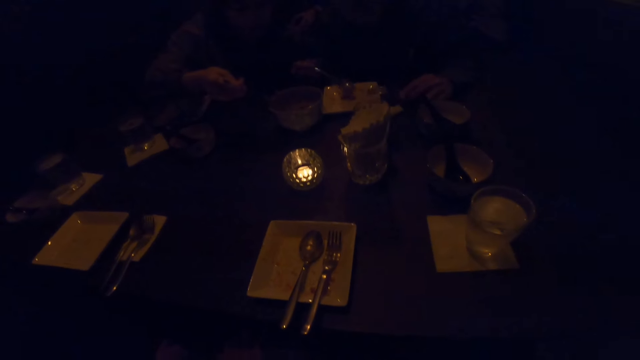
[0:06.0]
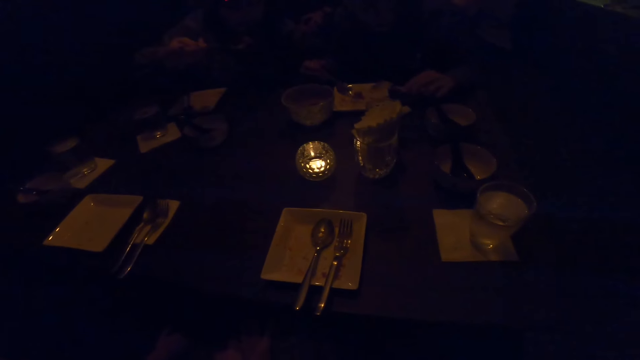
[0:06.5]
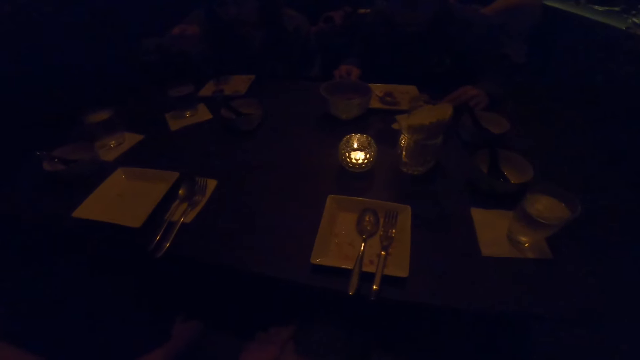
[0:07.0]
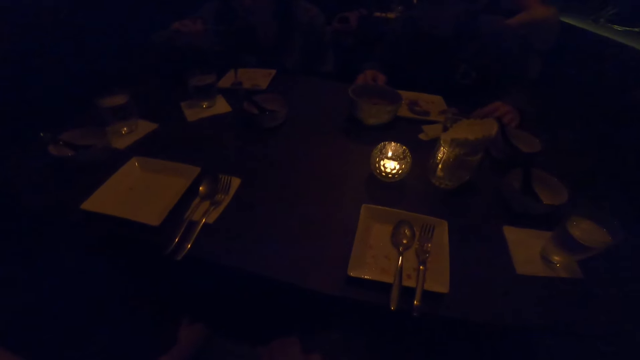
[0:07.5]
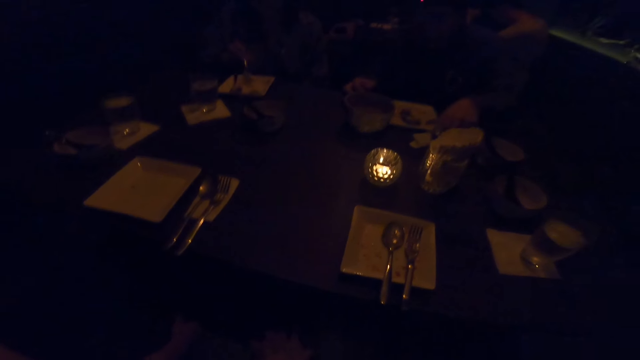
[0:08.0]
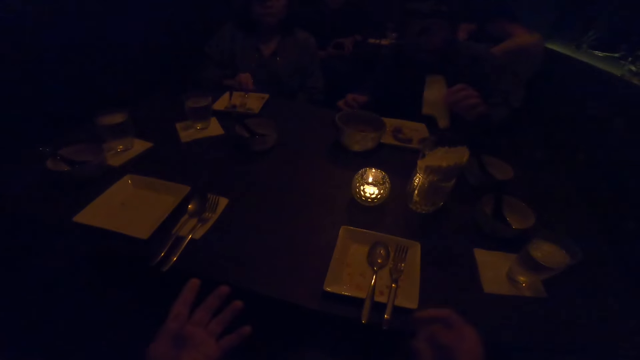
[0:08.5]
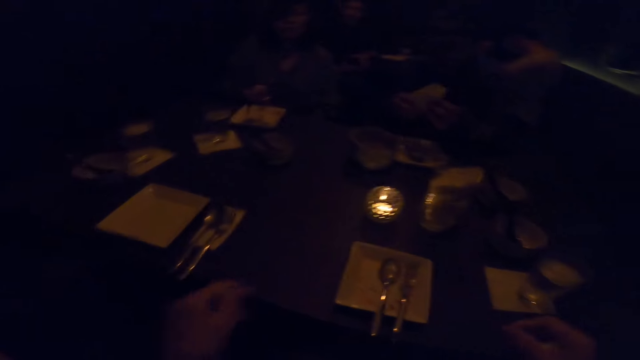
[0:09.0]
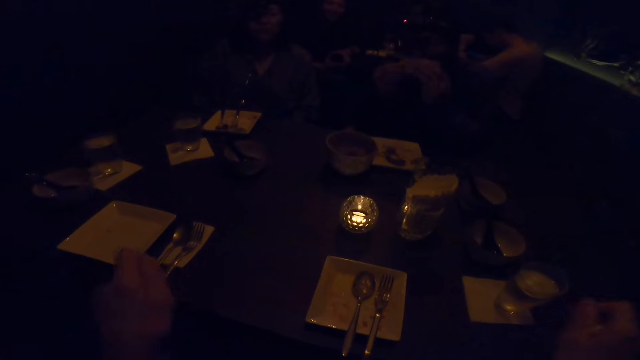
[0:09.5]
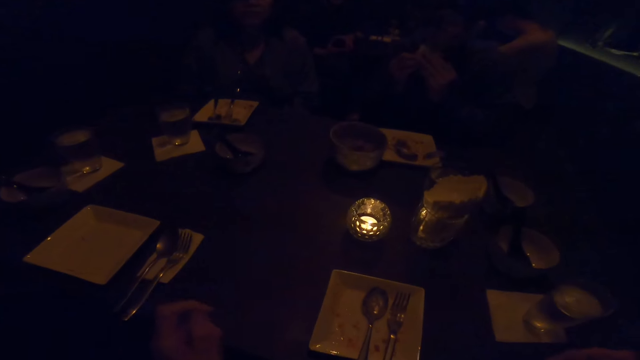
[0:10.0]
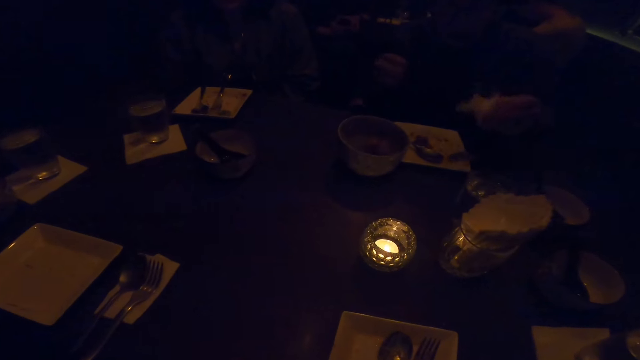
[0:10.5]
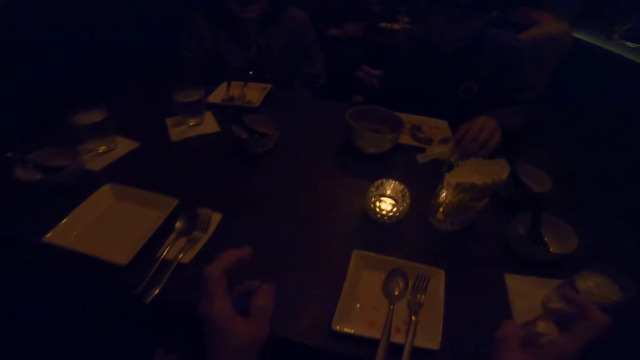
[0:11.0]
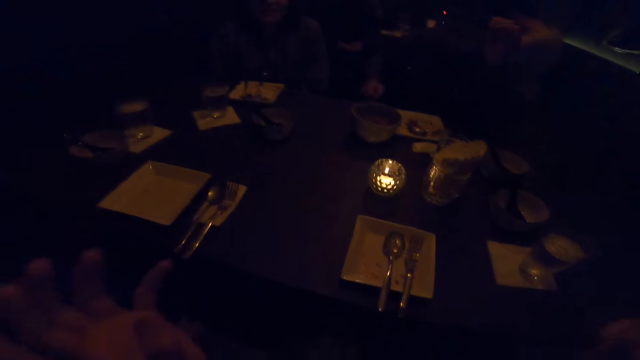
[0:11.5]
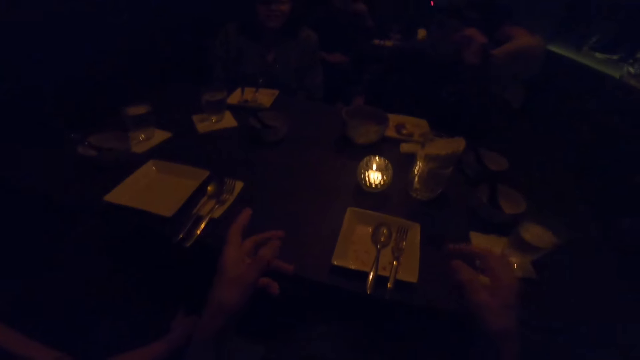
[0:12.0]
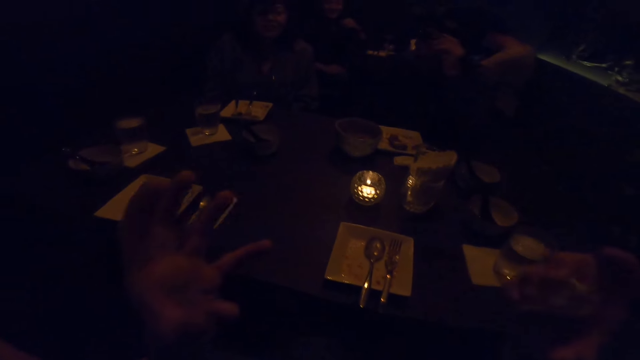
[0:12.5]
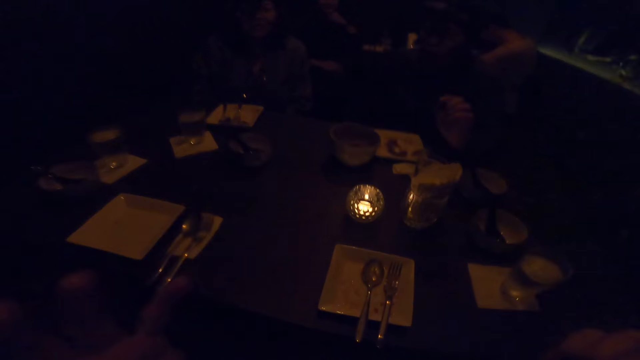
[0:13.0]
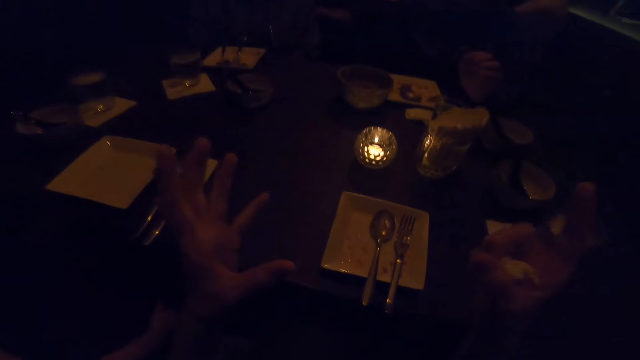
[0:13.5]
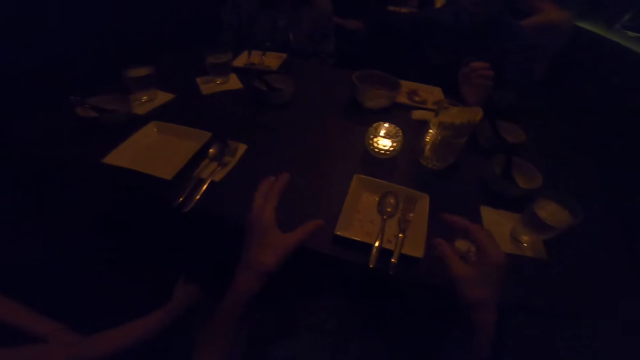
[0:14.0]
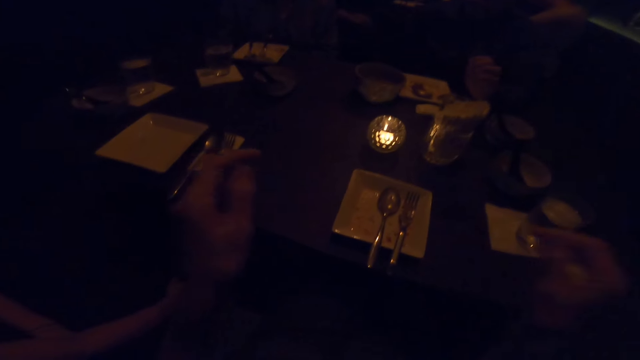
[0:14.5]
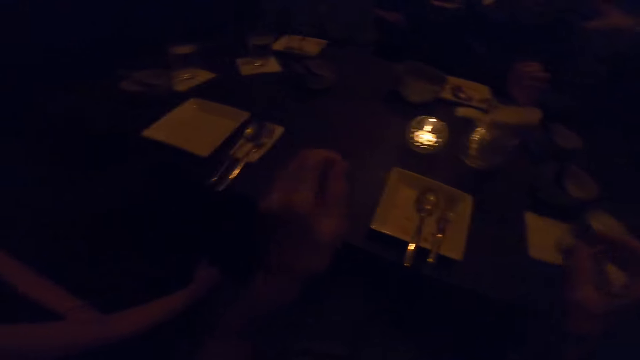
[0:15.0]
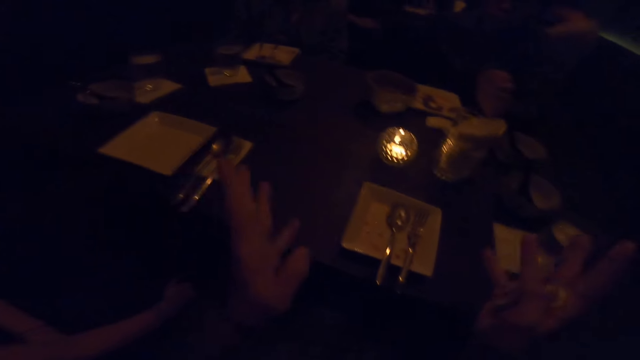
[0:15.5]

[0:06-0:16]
A woman takes the food with the spoon. Another woman eats the food. The camera wearer moves her hands. The first woman puts the food on the table. The camera wearer lifts up his hand.

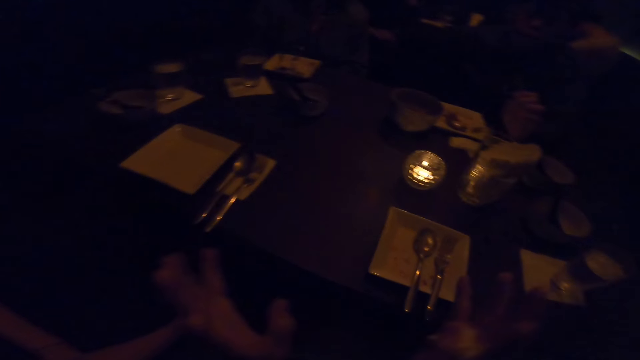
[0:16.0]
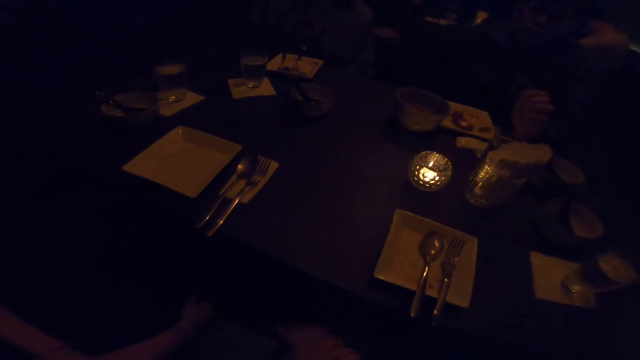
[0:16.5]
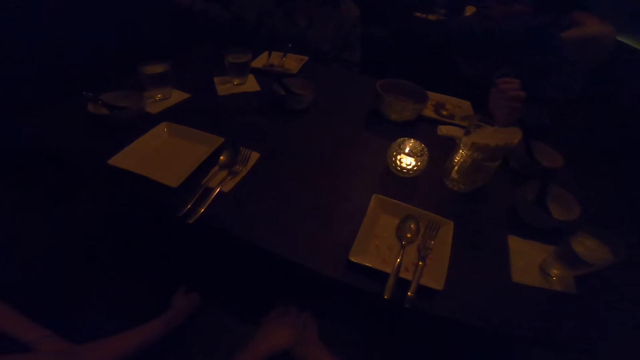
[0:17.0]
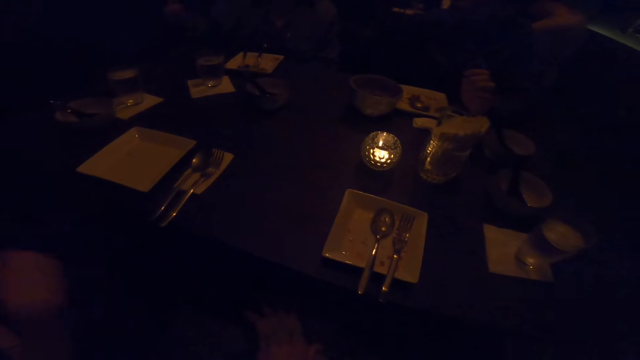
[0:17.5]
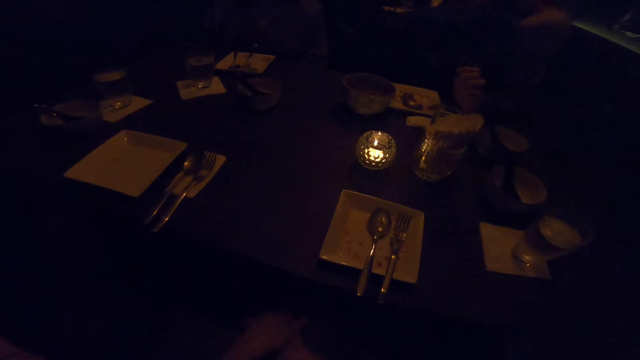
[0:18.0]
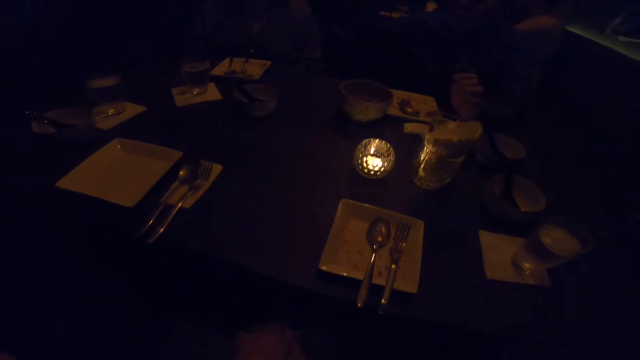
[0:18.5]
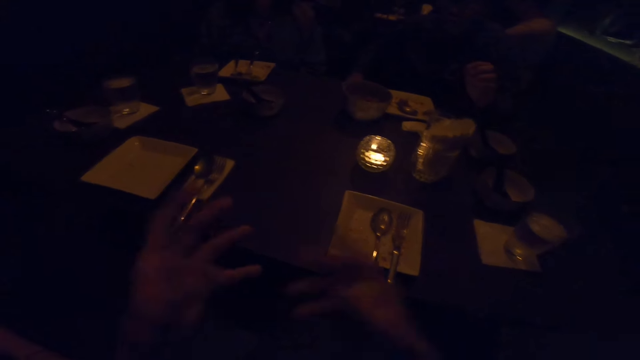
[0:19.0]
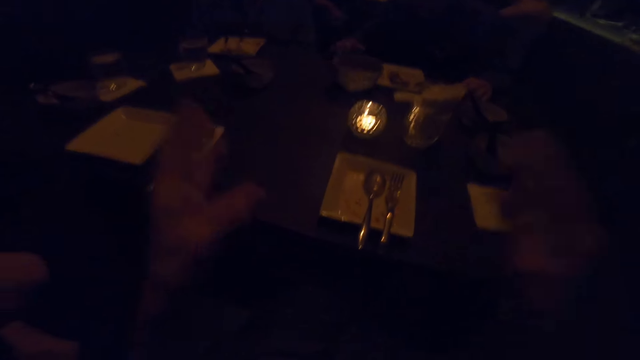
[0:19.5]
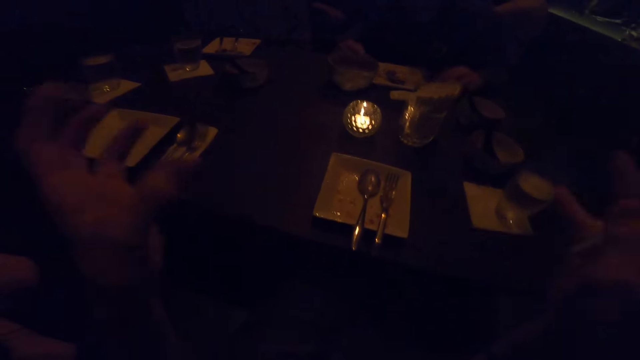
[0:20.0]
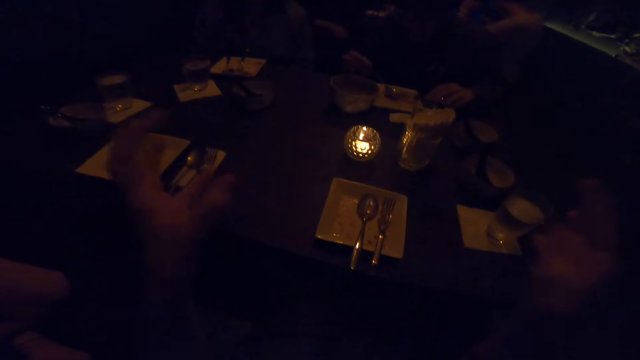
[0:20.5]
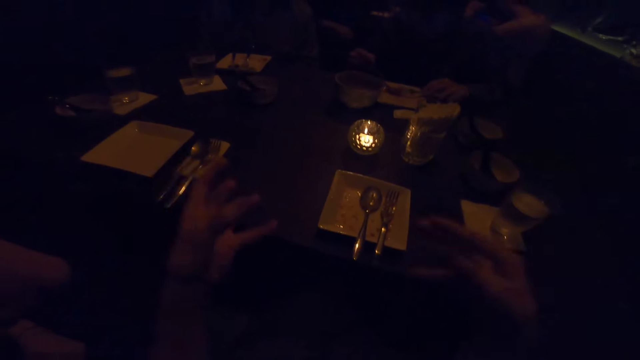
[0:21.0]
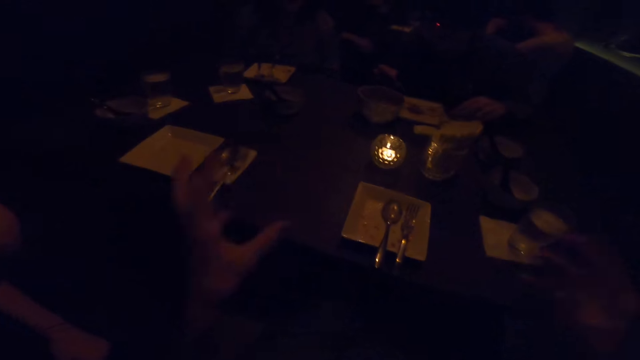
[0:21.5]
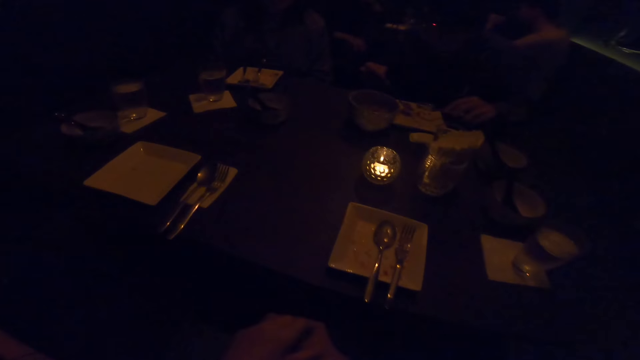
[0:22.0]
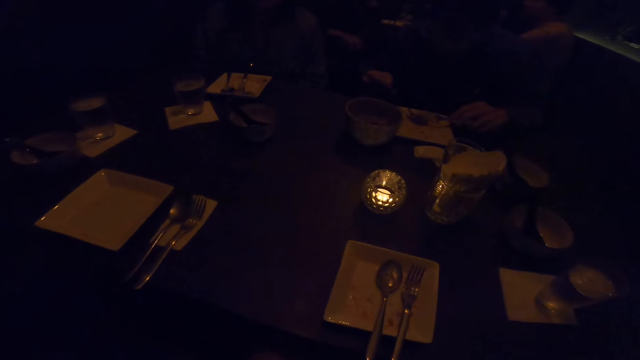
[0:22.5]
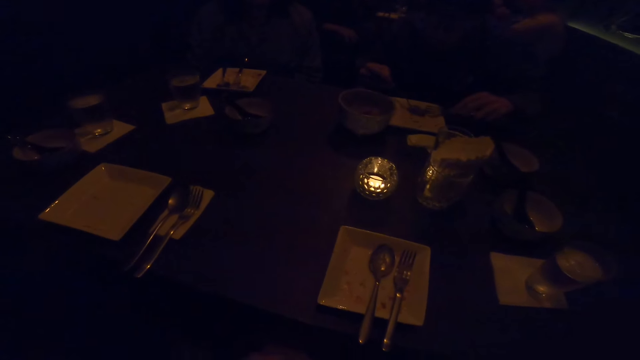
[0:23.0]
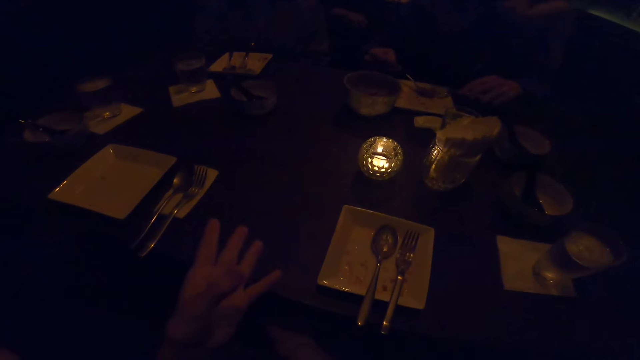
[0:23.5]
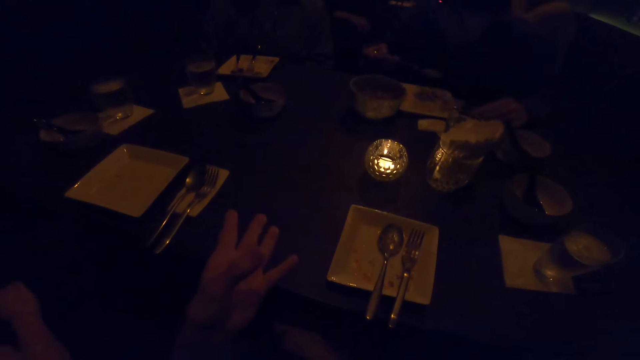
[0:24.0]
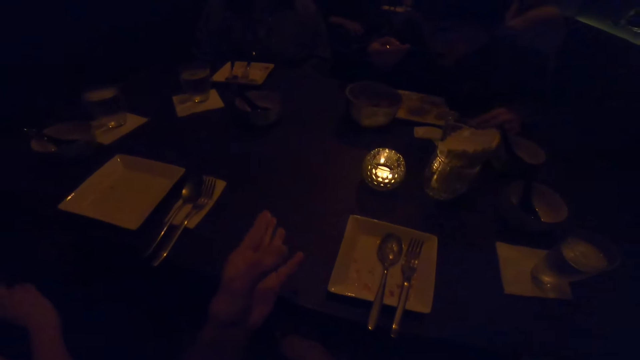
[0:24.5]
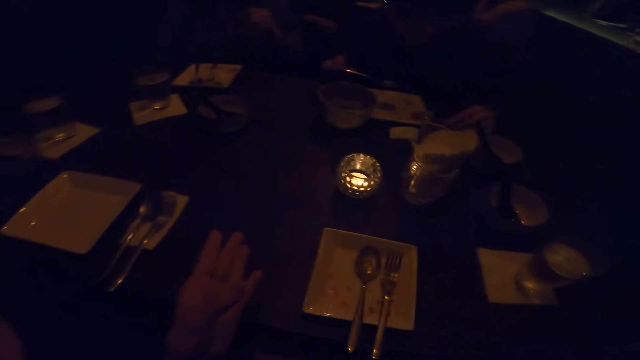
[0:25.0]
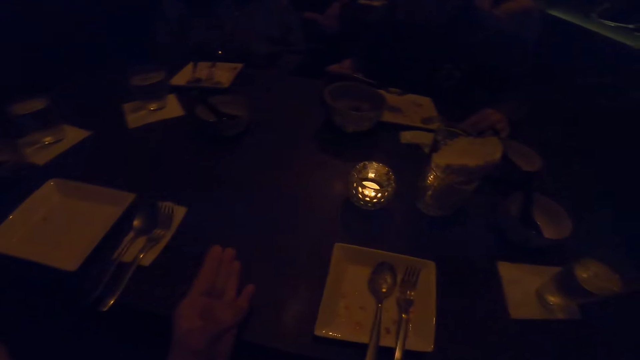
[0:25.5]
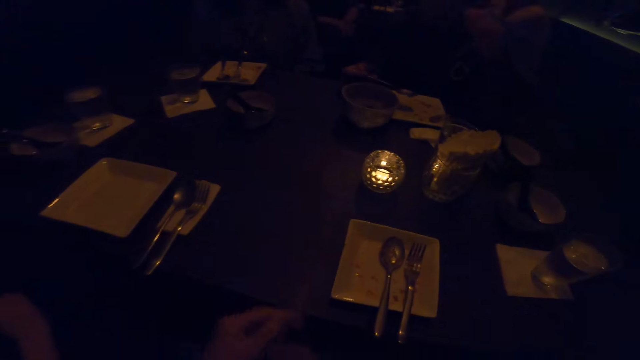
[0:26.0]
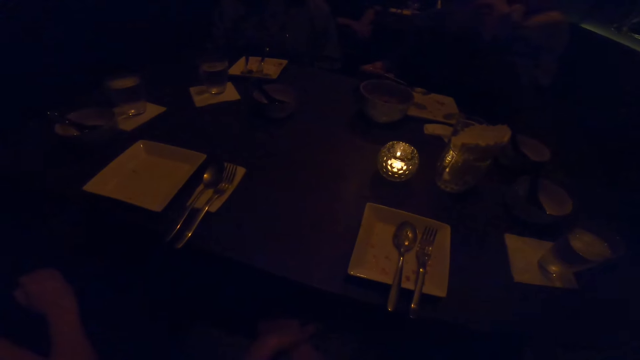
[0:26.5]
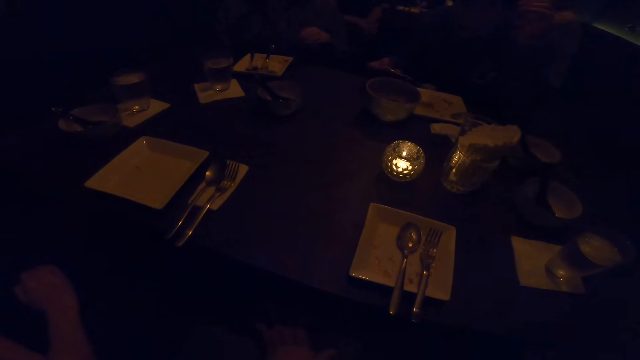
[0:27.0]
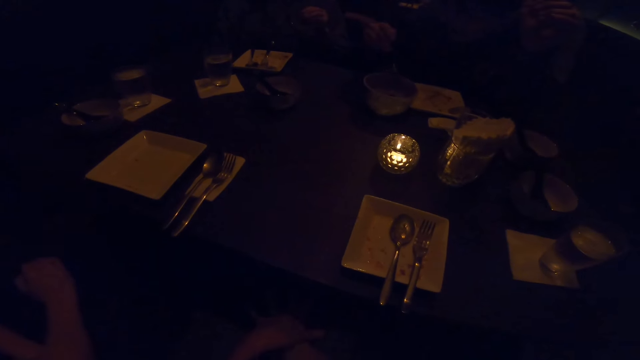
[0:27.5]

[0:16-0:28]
A man lifts up his hand. The camera wearer demonstrates with her hand. A woman takes the food.
